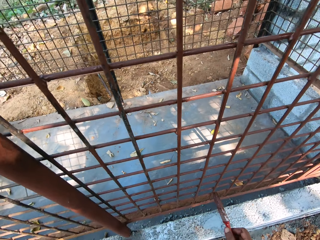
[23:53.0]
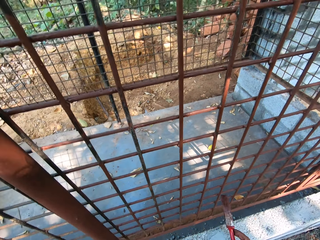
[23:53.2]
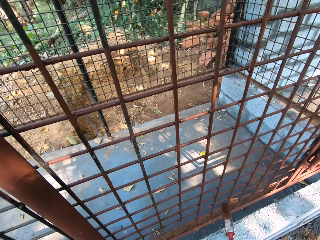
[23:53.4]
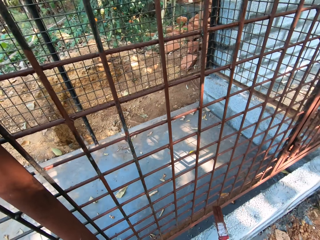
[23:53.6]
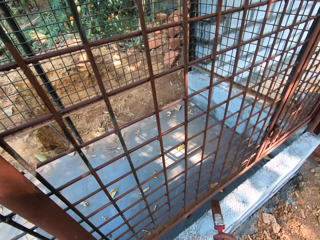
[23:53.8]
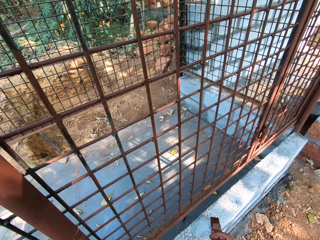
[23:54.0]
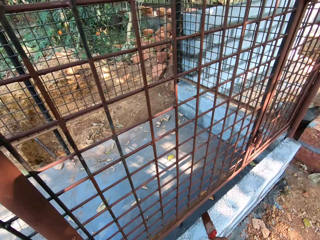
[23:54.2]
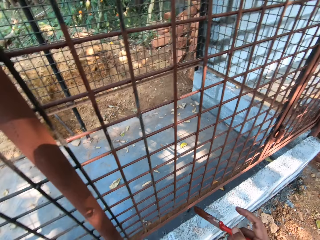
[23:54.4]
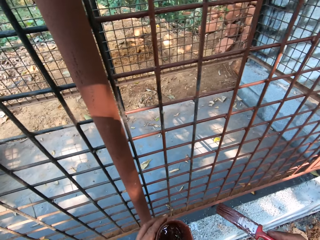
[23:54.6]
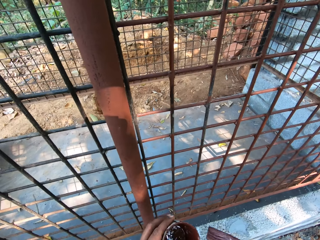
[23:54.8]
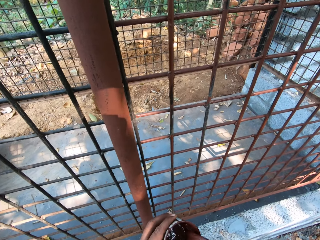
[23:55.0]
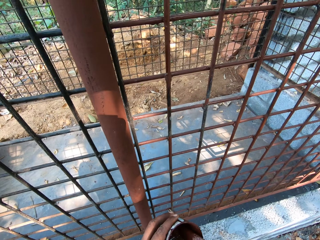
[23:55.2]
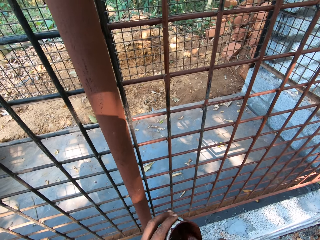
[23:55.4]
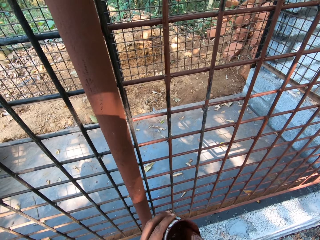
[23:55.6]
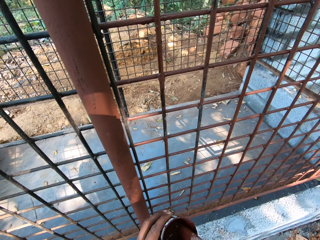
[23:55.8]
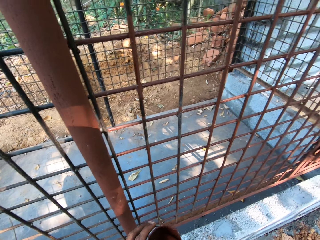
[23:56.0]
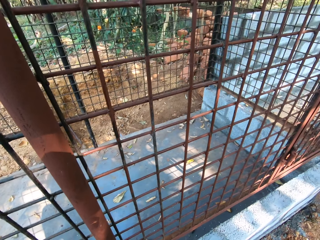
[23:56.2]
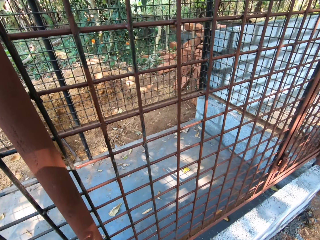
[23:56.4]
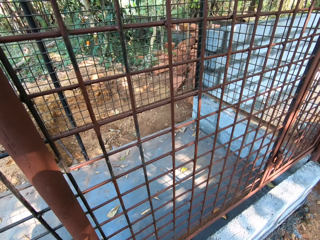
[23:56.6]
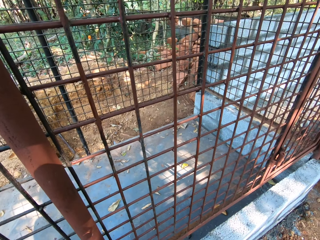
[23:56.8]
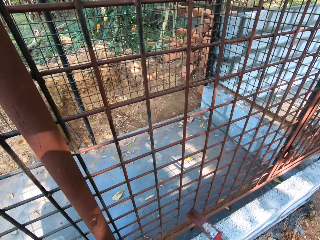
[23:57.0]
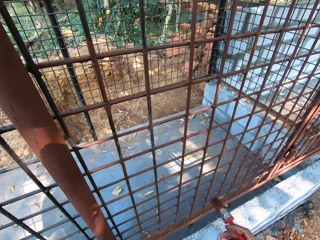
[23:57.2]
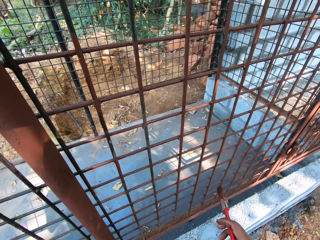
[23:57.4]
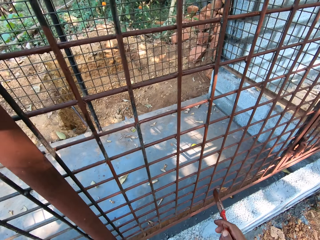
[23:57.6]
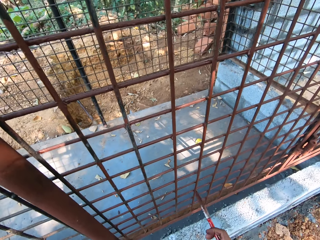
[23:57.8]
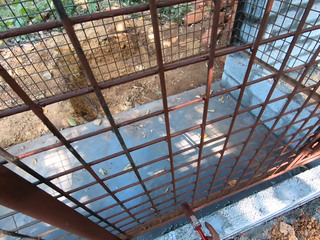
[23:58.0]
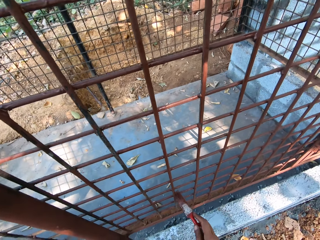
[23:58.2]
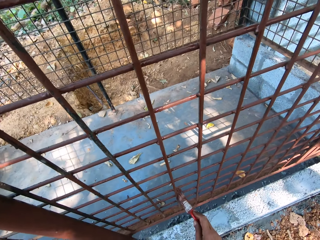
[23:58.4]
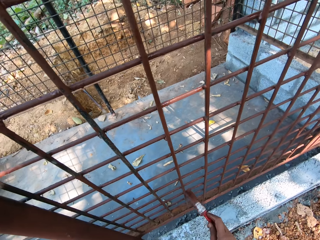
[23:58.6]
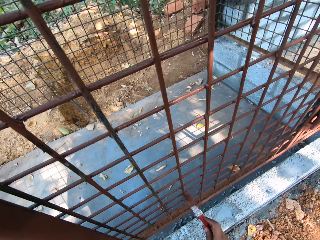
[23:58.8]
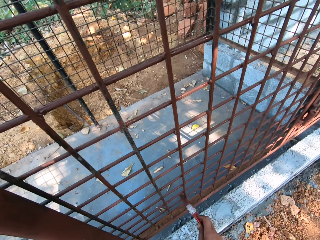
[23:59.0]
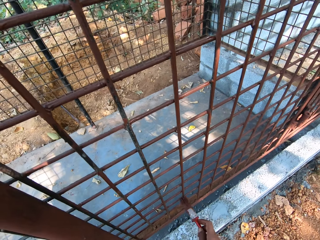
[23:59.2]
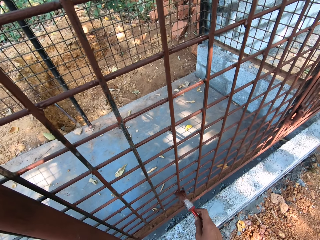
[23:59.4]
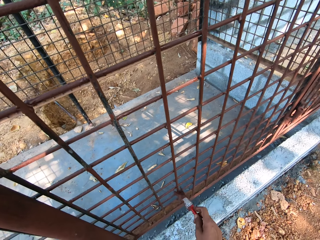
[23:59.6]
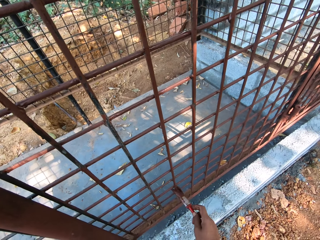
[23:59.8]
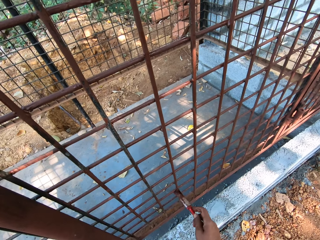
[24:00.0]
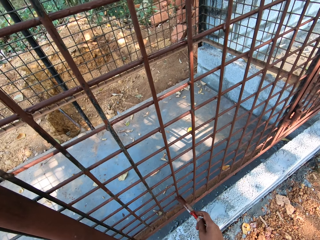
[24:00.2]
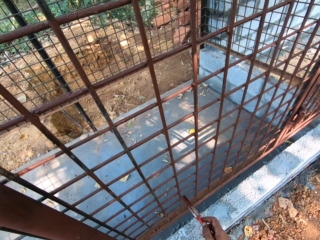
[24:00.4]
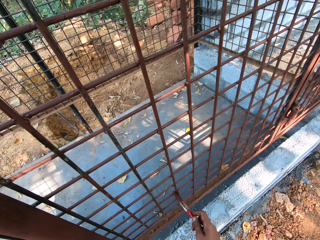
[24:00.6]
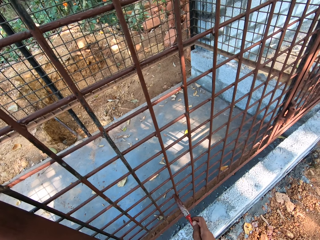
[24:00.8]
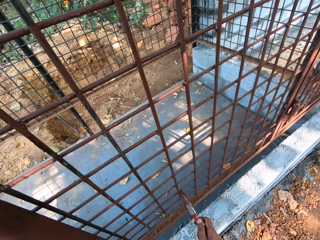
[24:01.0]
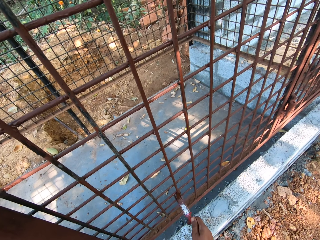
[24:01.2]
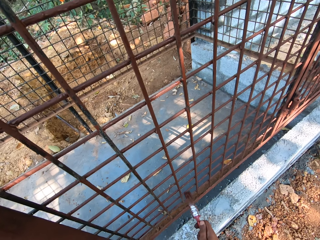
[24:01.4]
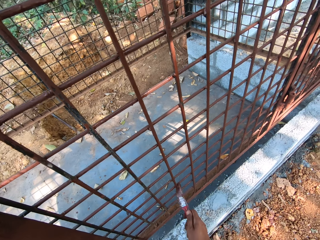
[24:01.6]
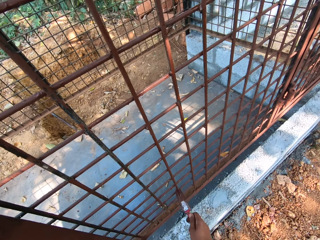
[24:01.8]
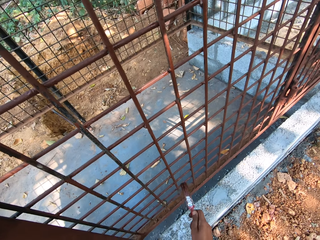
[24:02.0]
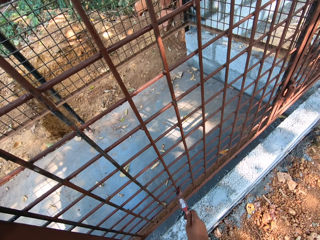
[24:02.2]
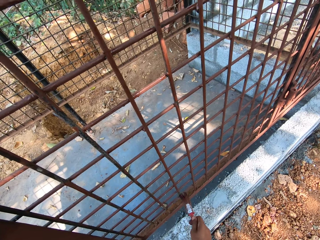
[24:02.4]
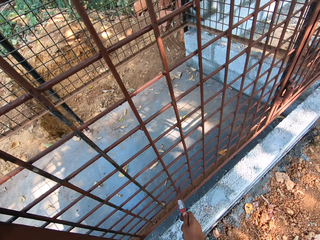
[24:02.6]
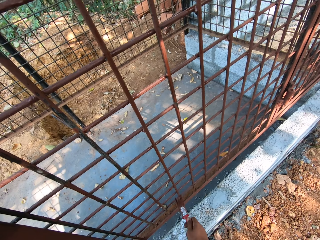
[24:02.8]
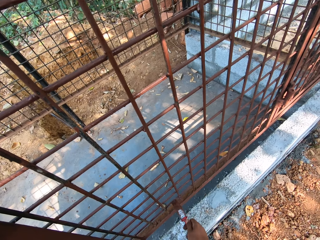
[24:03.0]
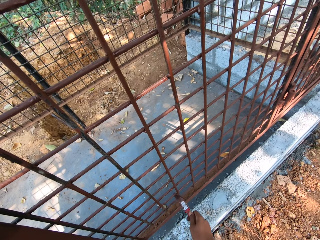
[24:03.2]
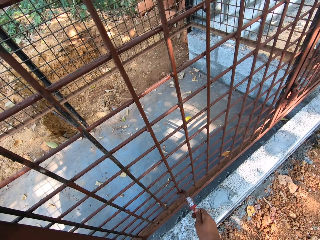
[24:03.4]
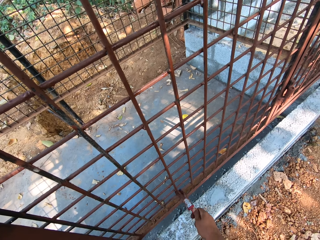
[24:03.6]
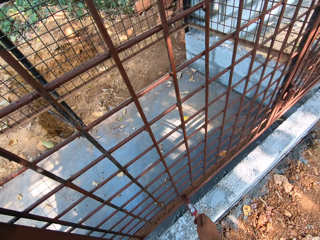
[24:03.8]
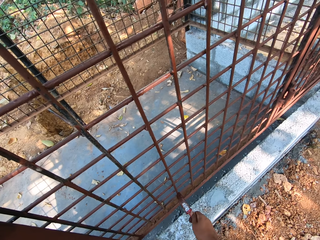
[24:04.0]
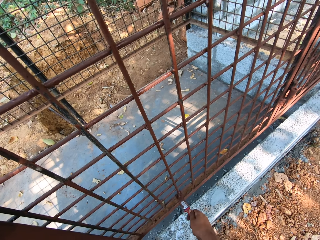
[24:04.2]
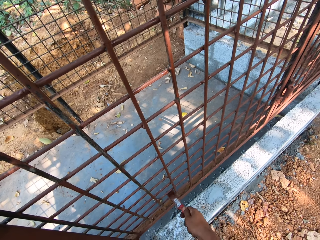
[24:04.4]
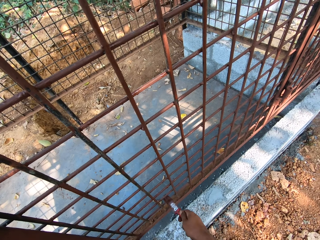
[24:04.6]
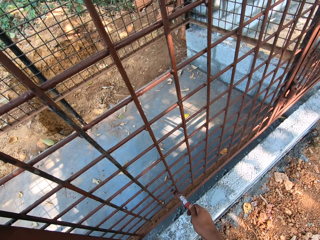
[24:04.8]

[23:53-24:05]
The camera wearer dips the paintbrush in his right hand in the cup of paint in his left hand. He paints the cage with the paintbrush in his right hand.

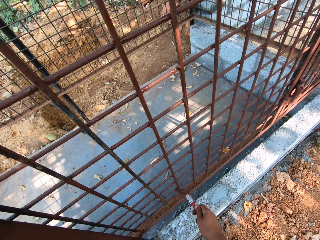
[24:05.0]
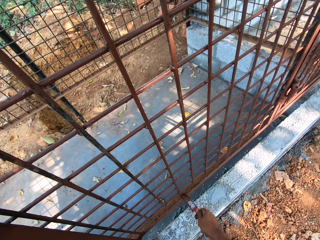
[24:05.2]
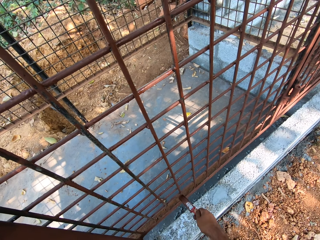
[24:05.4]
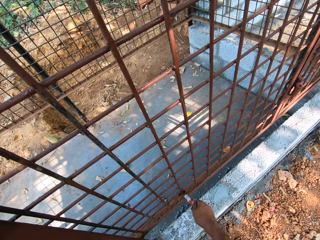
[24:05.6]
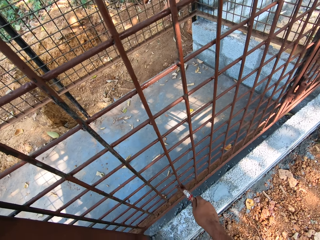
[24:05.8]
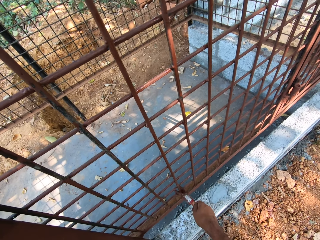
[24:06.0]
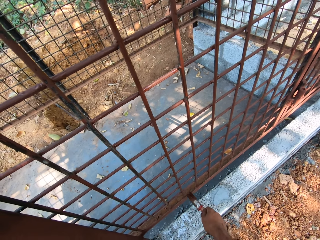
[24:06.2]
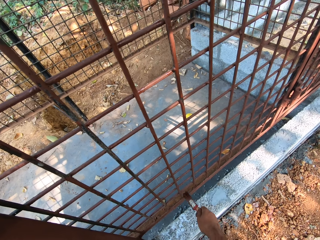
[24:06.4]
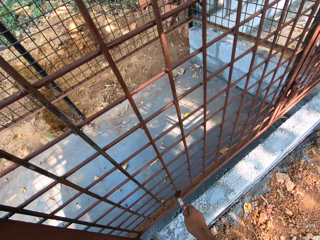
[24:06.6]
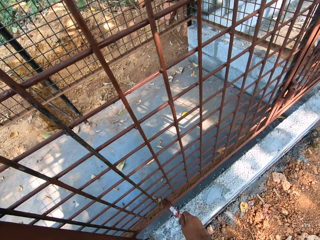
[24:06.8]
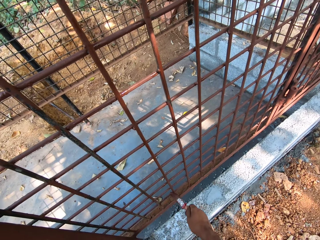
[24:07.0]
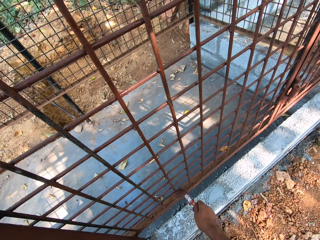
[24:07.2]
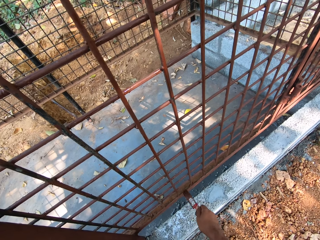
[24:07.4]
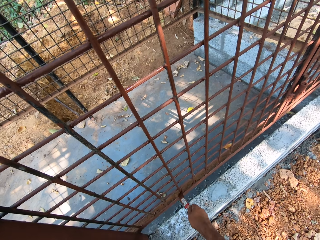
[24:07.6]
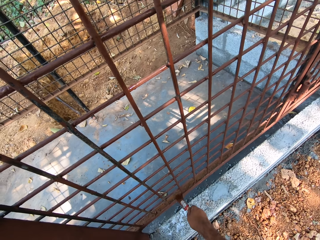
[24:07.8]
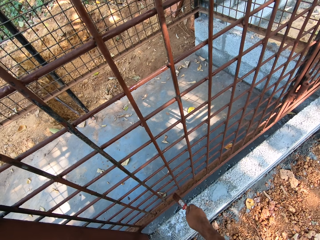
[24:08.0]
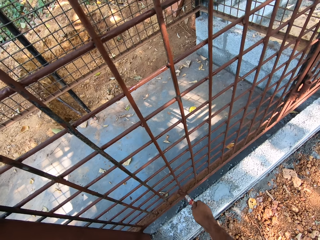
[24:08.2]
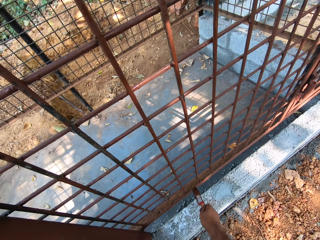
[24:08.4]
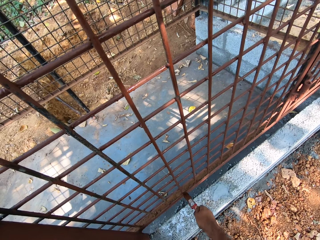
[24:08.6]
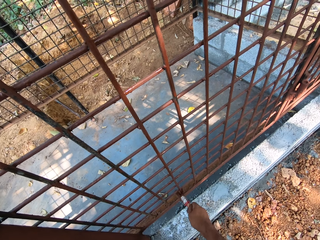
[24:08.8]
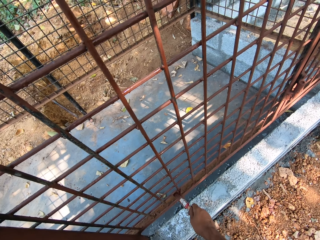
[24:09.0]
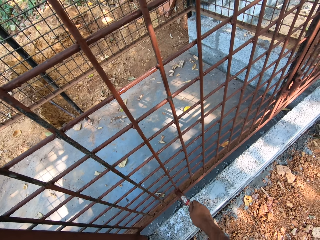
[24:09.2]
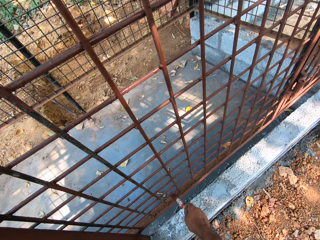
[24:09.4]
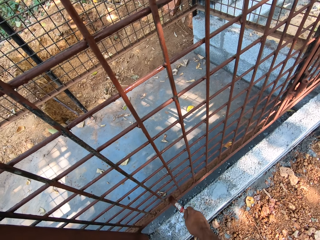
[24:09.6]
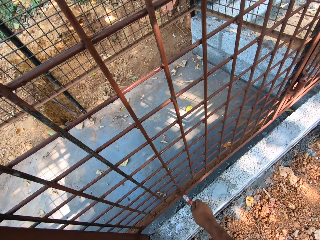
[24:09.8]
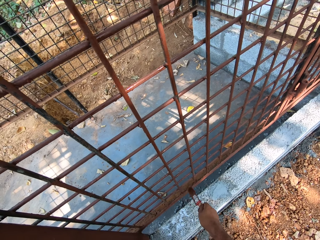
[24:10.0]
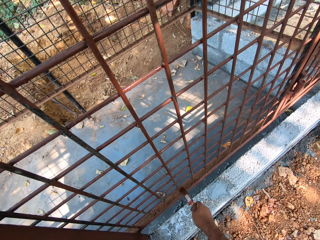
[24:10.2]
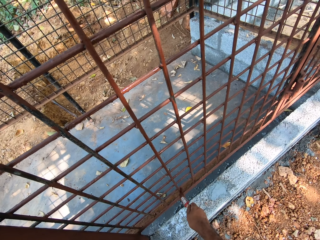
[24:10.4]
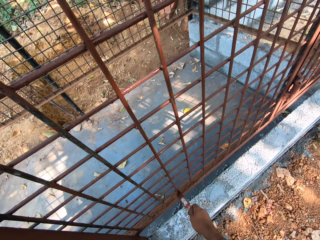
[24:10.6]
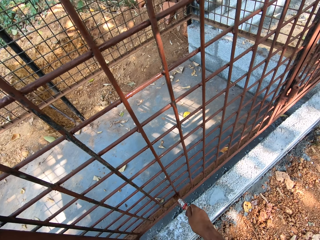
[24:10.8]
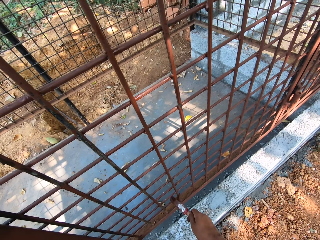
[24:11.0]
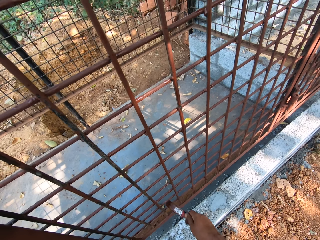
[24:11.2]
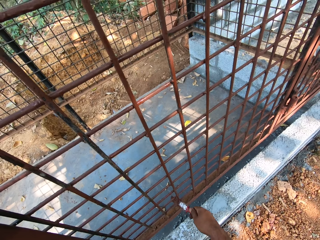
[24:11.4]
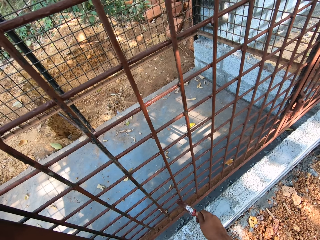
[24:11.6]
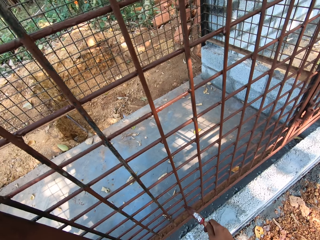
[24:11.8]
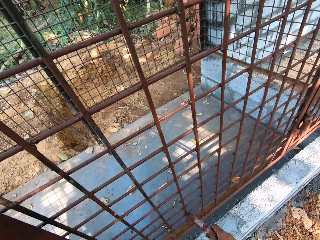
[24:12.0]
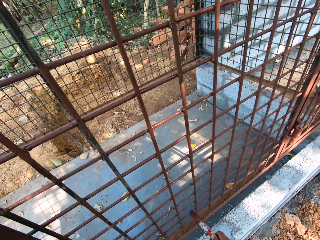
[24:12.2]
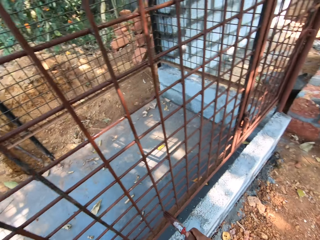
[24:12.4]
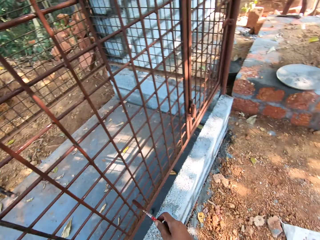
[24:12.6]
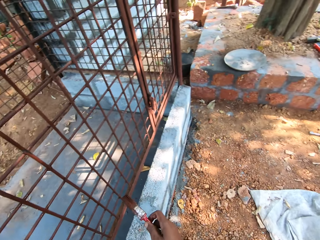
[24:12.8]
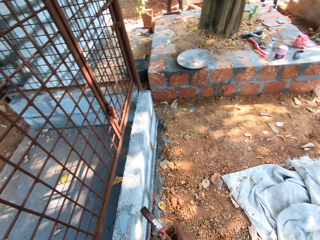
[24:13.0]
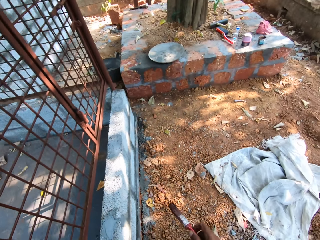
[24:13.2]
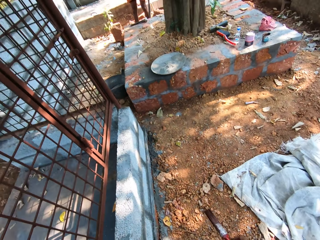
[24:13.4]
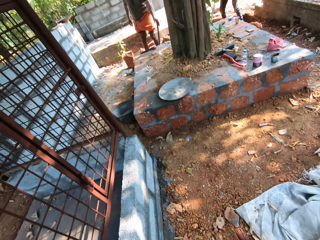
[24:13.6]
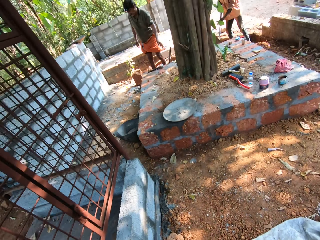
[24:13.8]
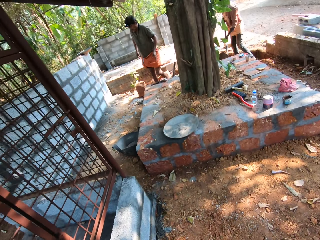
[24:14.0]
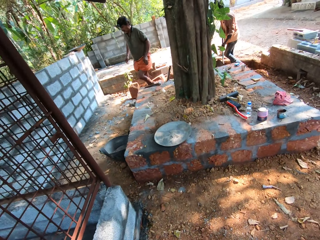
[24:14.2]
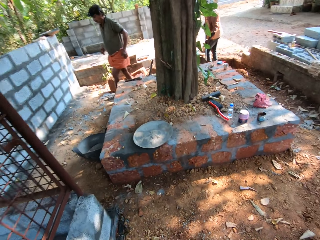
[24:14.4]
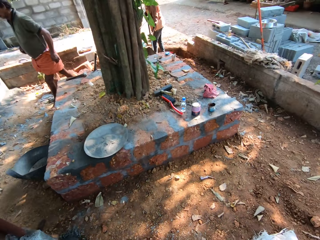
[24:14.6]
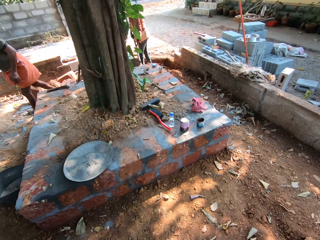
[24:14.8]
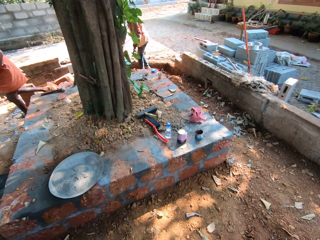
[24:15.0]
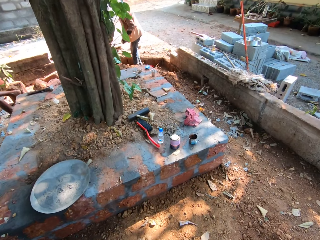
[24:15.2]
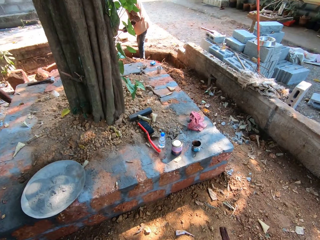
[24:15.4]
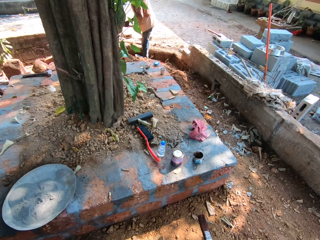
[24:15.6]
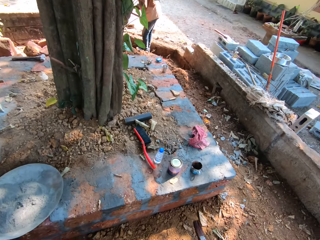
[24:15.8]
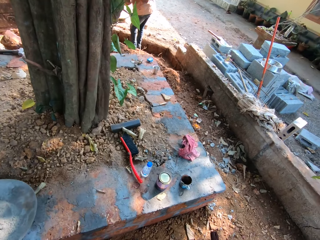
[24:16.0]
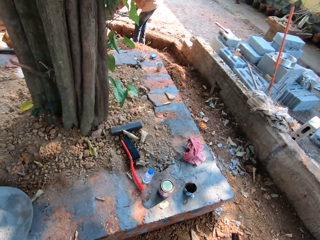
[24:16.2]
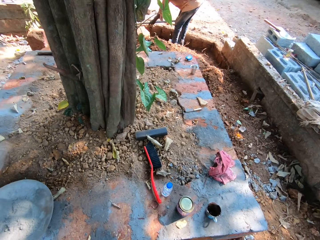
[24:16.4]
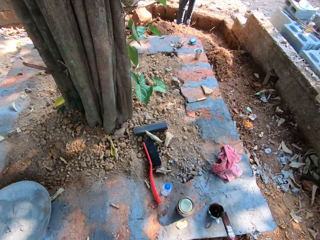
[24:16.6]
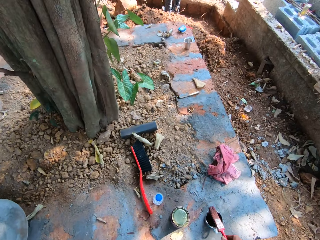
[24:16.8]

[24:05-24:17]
The man drops the axe in his left hand on the floor. The camera wearer walks around.
